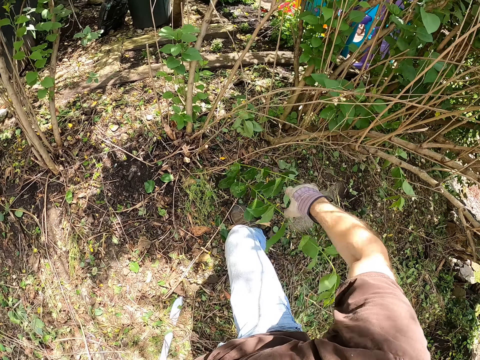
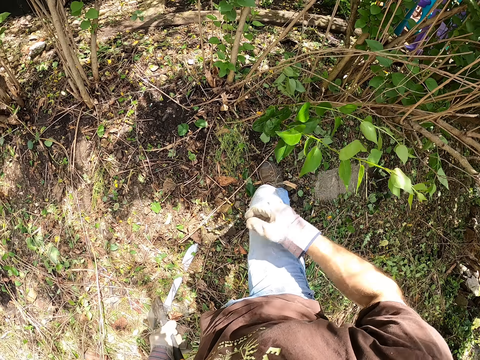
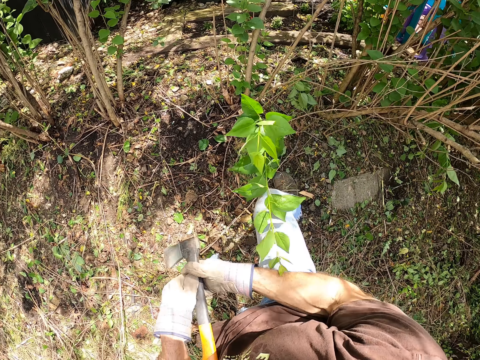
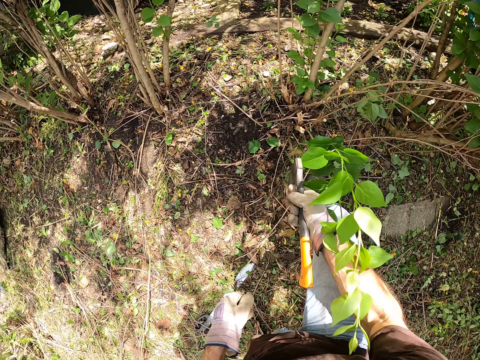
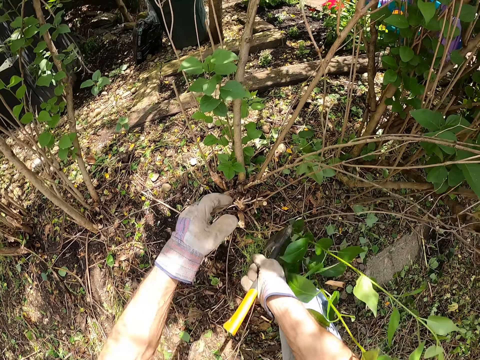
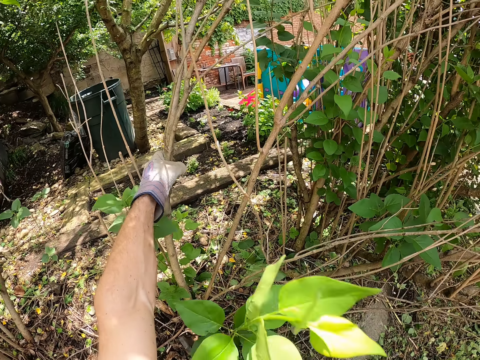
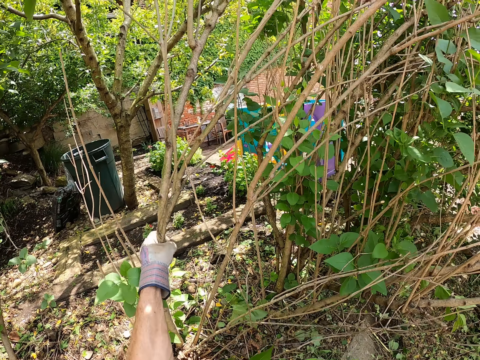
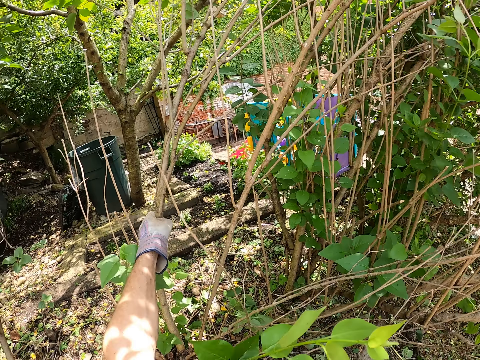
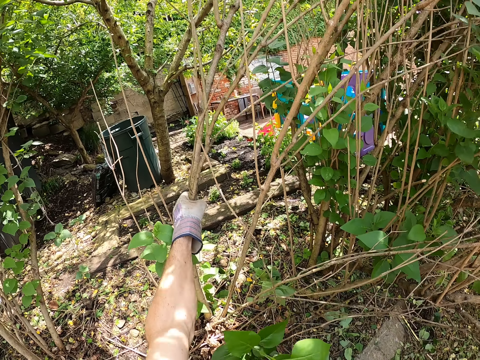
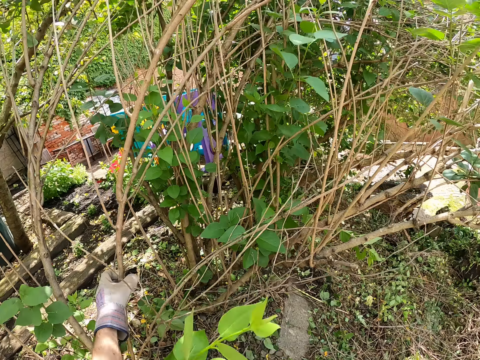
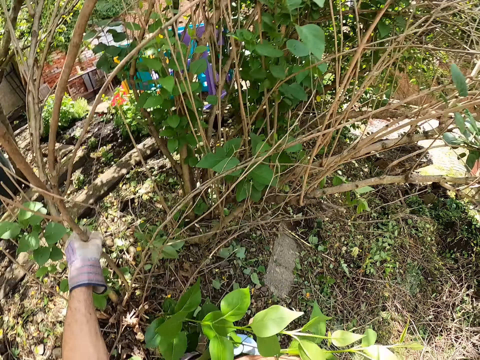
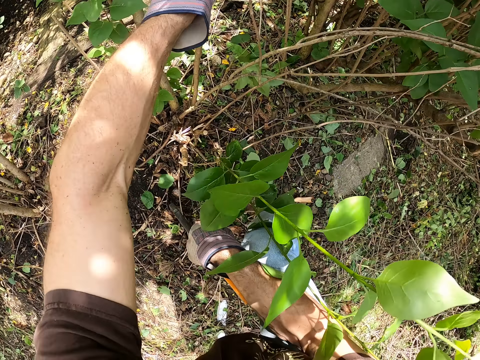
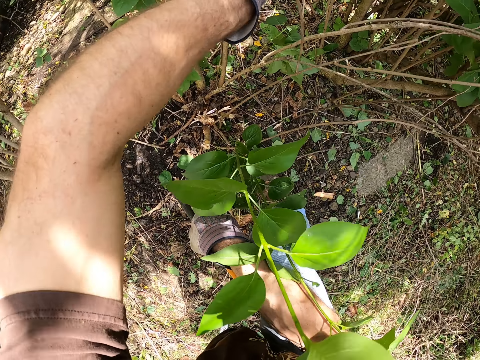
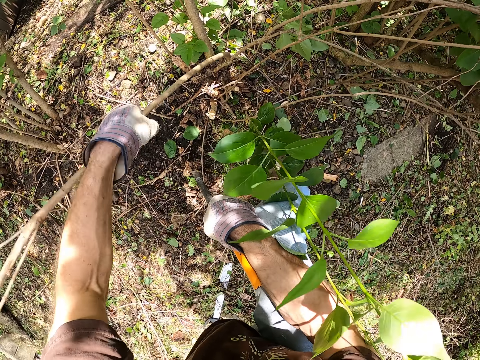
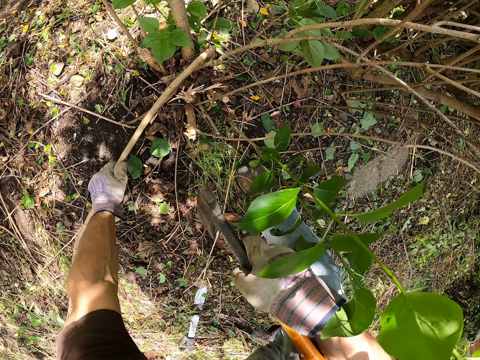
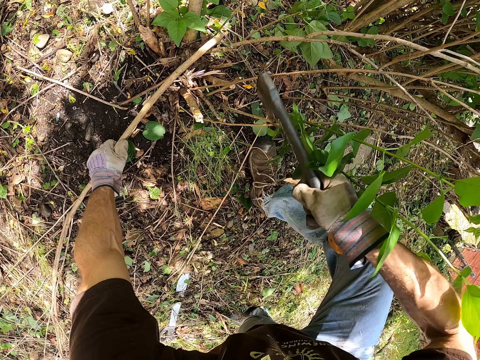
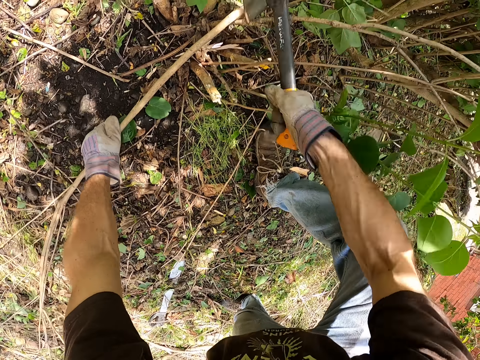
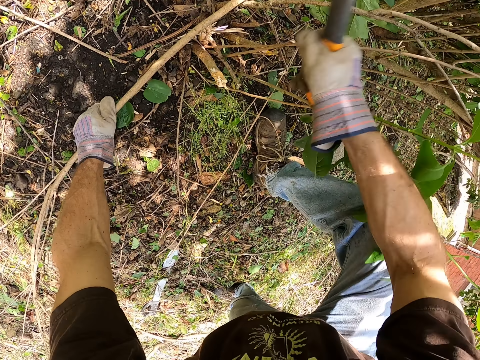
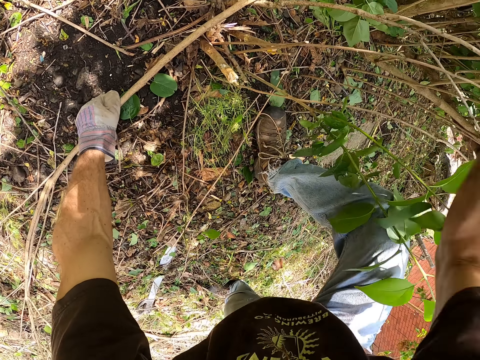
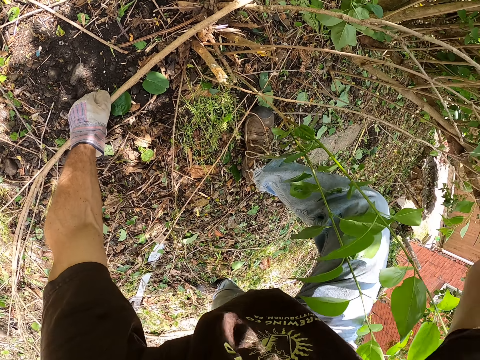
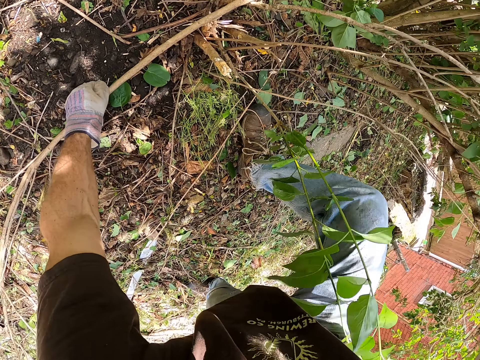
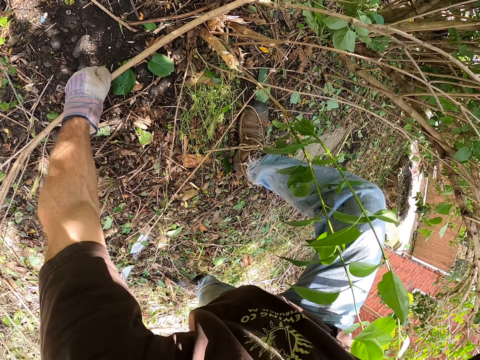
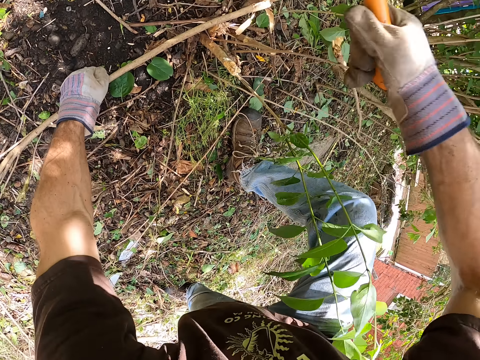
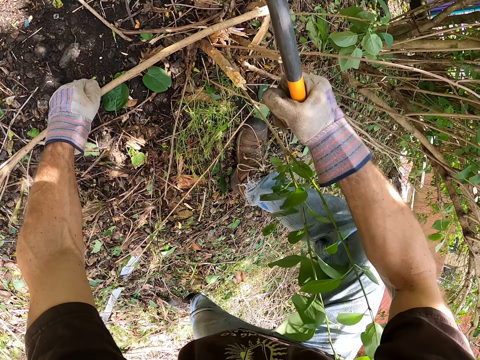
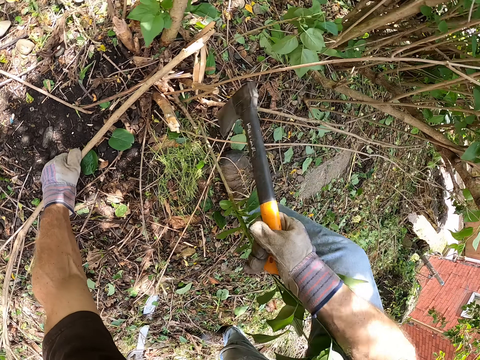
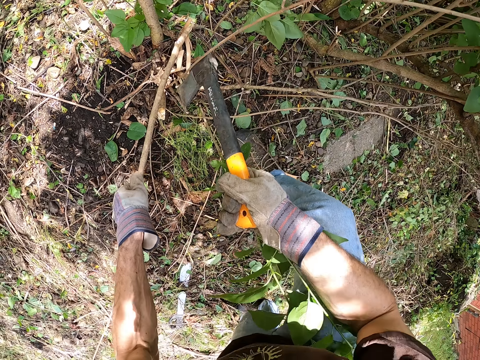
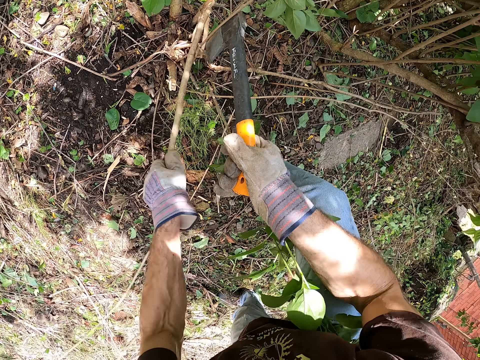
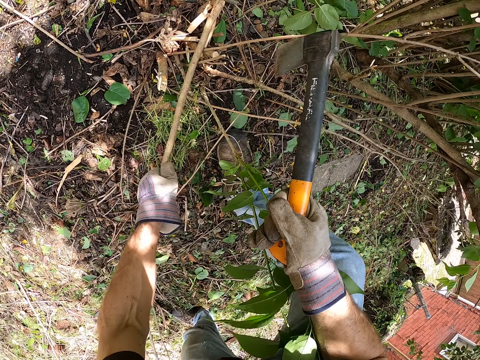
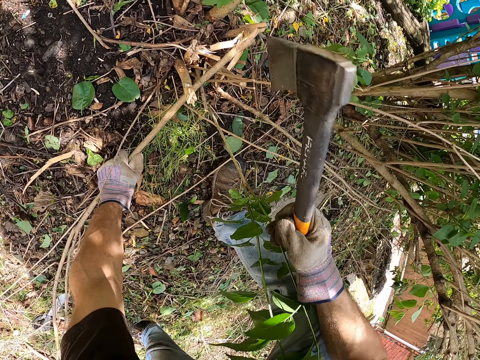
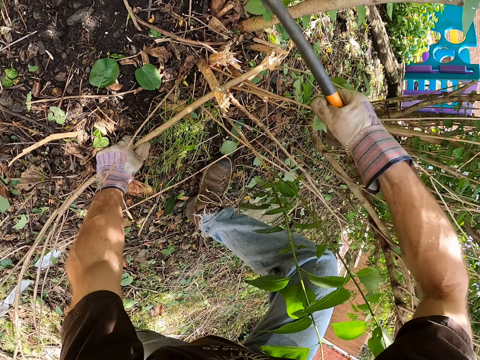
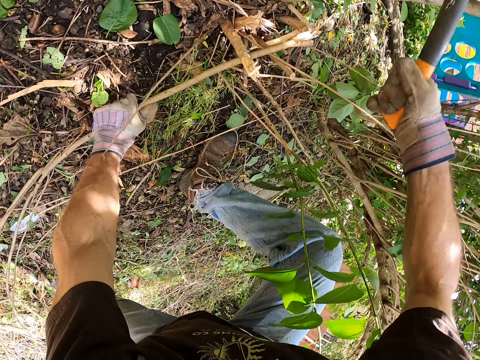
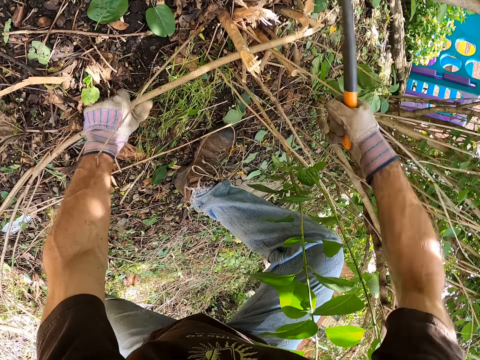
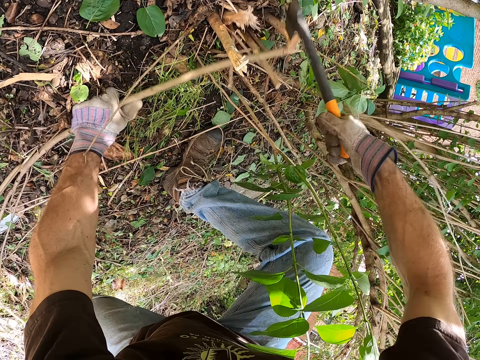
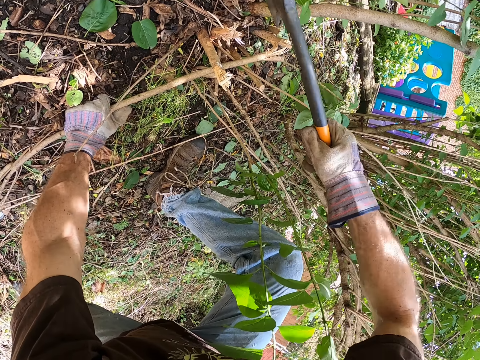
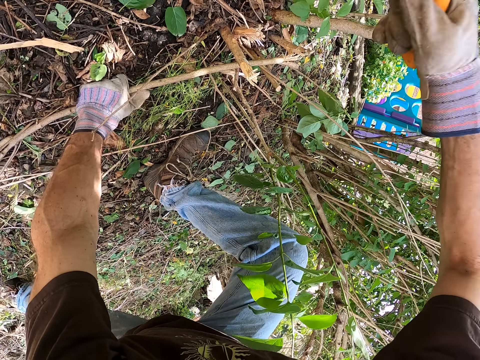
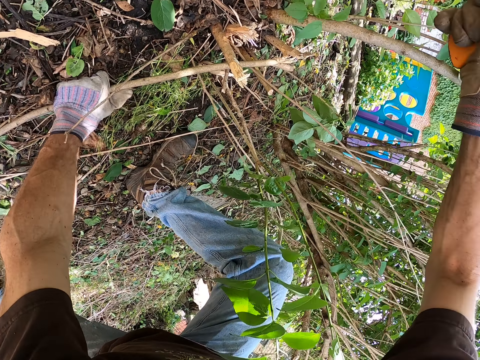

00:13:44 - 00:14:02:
The camera wearer passes the axe to his right hand. He passes the axe to his right hand again. He pulls a second branch with his left hand. He holds wood. He holds a third branch with his left hand. He bends another wood. He cuts the third branch with the axe in his right hand. He adjusts the third branch with his left hand. He cuts the third branch with the axe in his right hand.

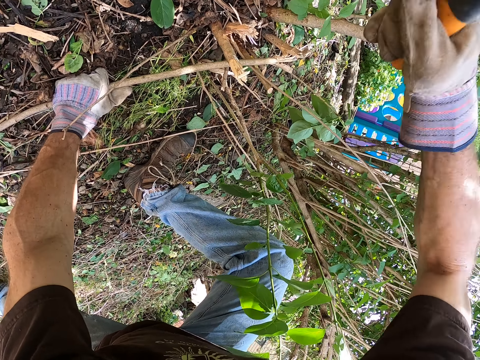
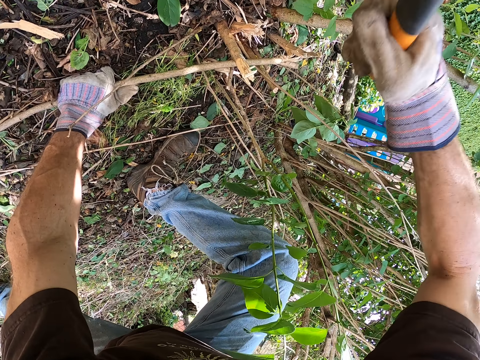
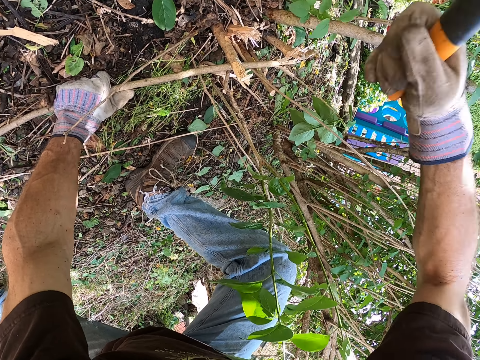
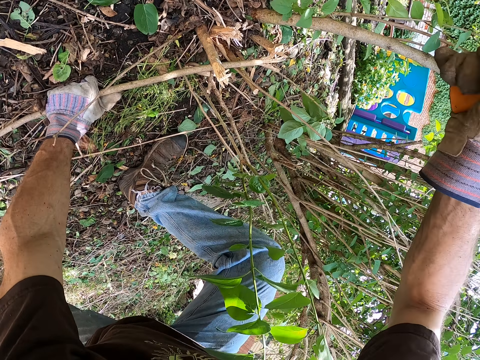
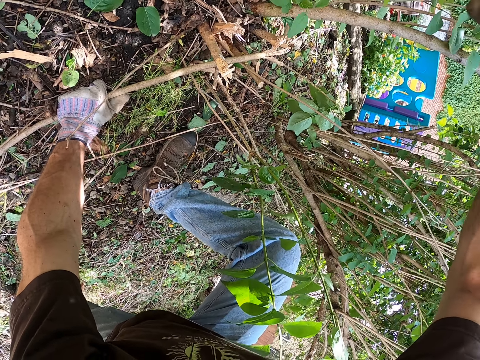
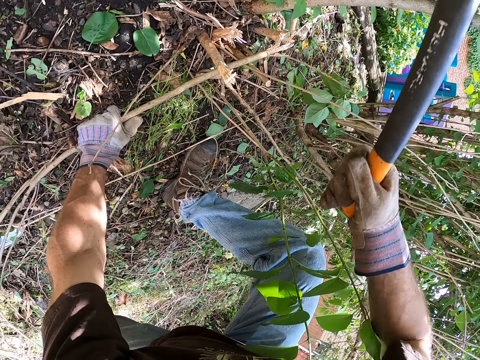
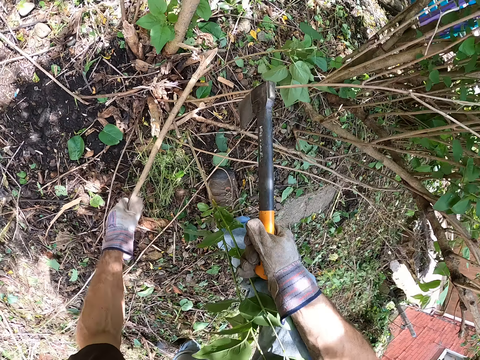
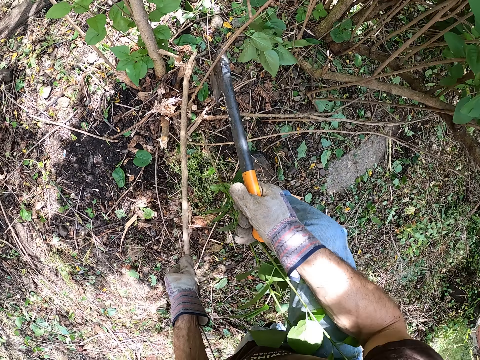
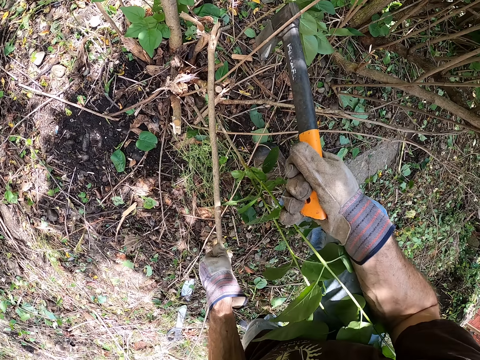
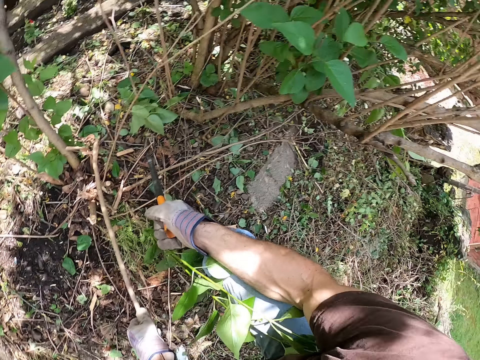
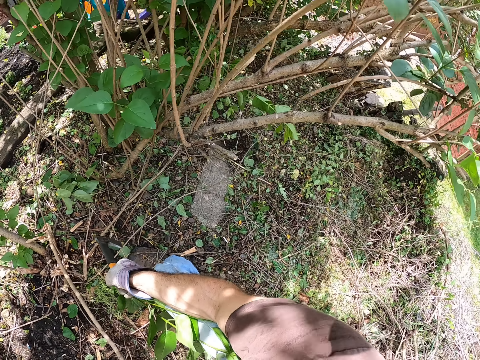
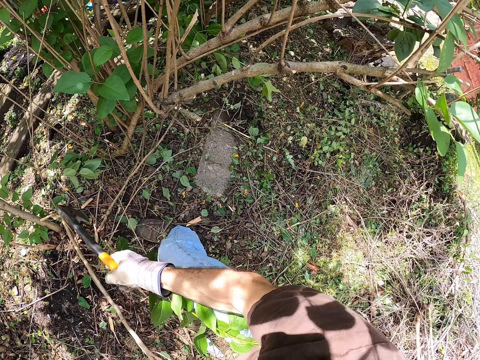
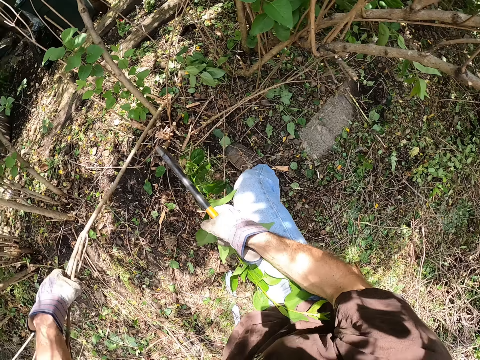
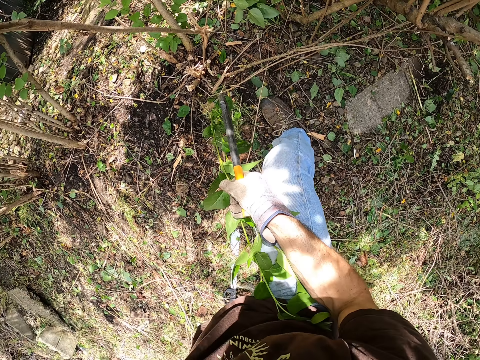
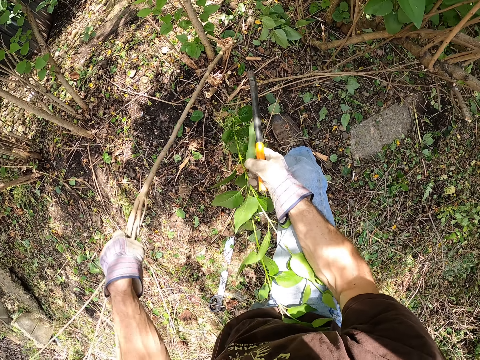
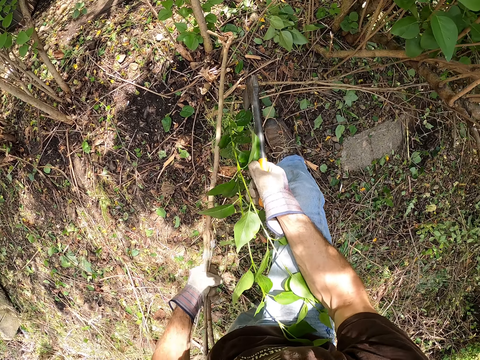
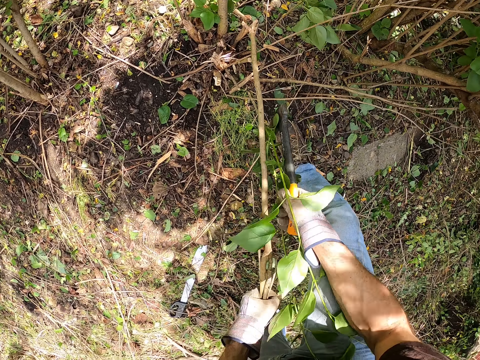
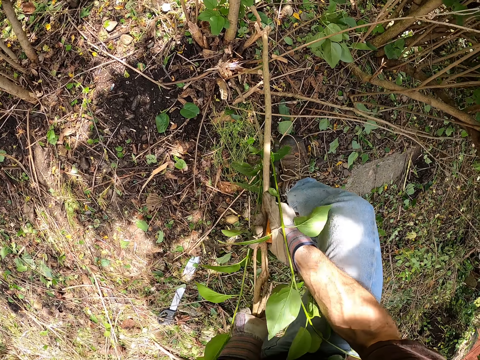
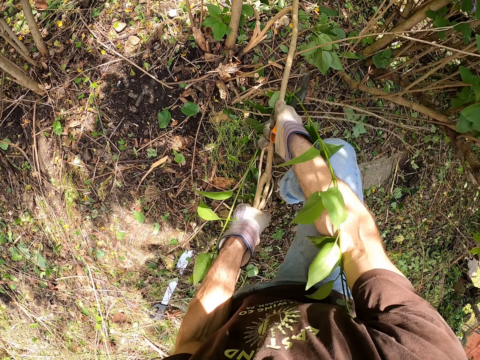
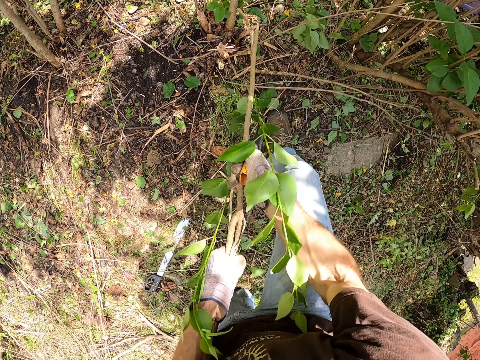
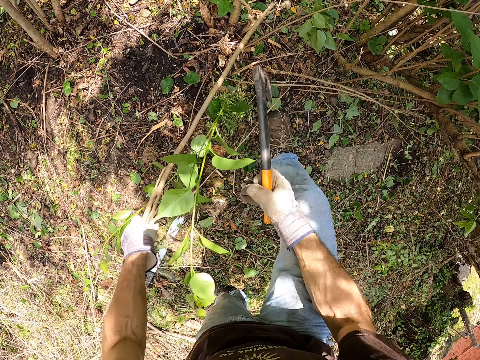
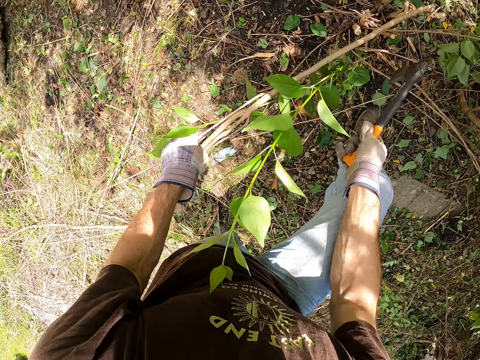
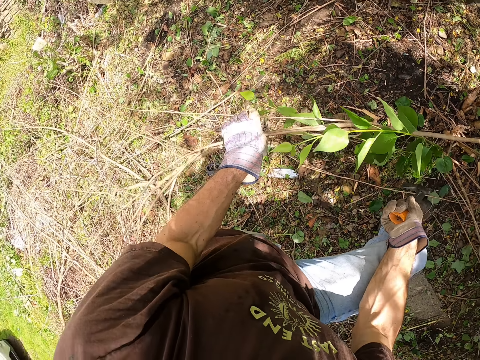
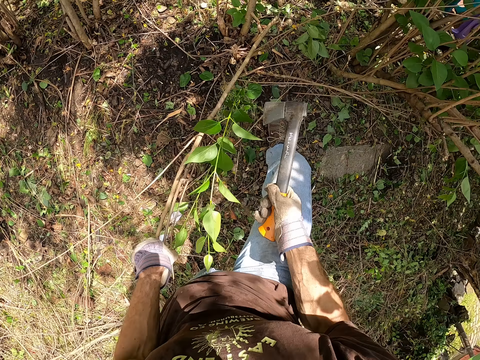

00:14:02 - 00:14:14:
The camera wearer adjusts the third branch with his left hand. He rotates the wood. He pulls the third branch with his hands. He lays the wood on the ground.
